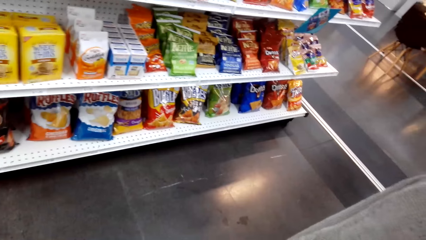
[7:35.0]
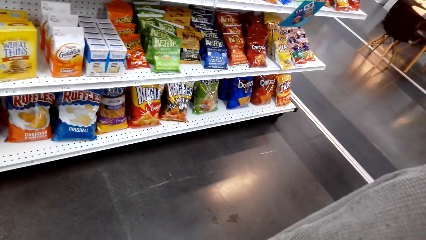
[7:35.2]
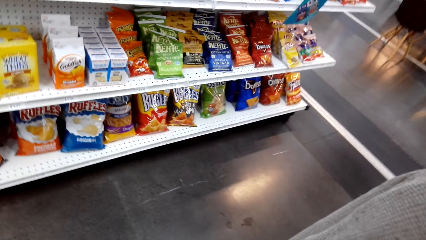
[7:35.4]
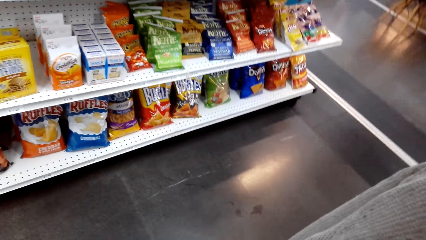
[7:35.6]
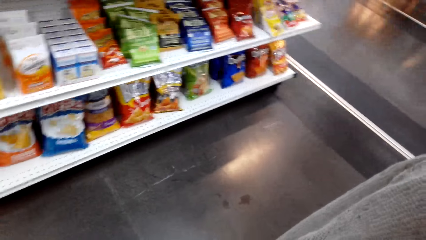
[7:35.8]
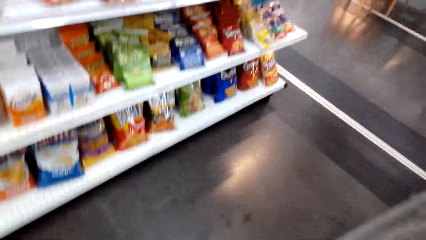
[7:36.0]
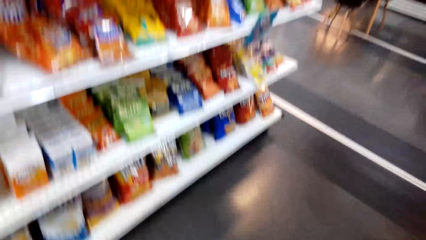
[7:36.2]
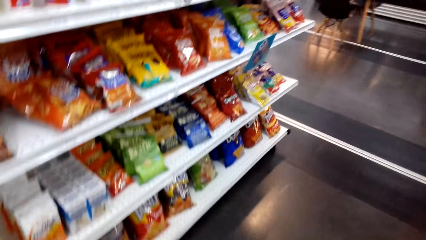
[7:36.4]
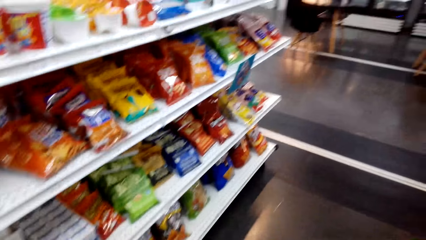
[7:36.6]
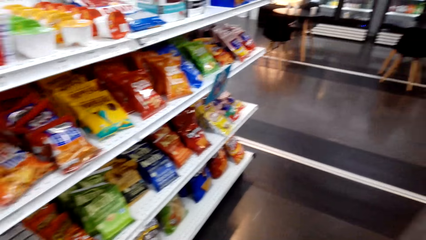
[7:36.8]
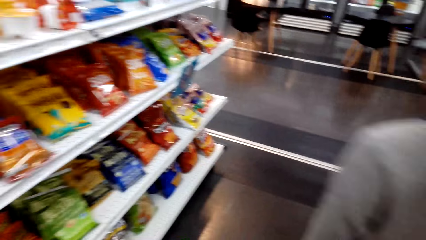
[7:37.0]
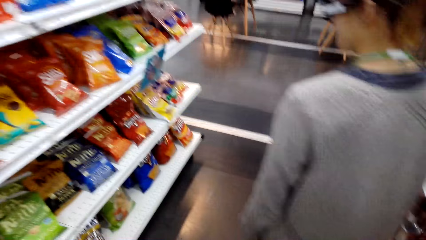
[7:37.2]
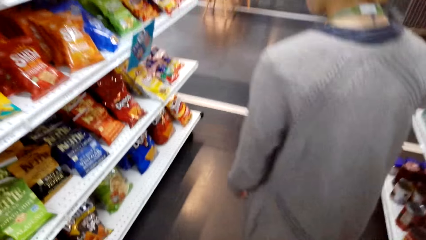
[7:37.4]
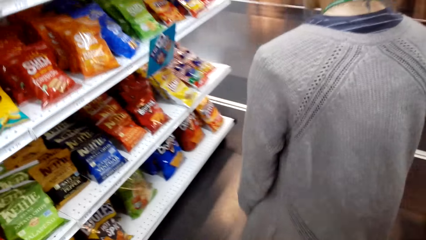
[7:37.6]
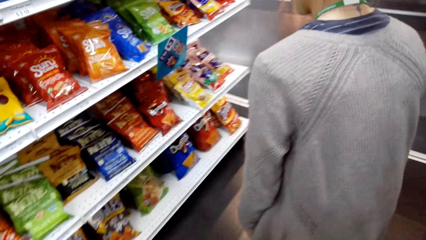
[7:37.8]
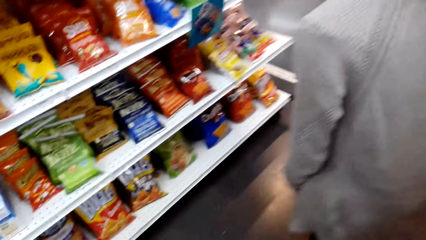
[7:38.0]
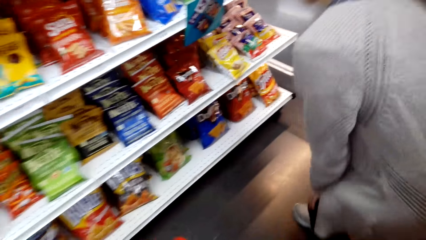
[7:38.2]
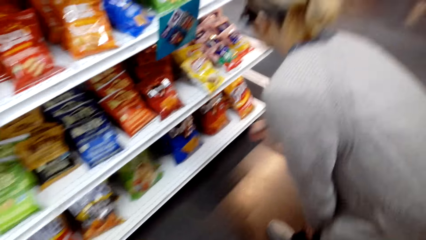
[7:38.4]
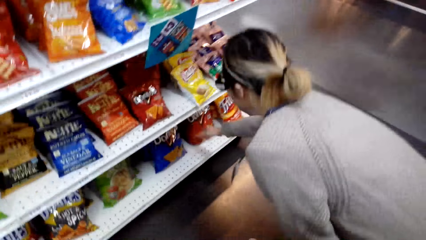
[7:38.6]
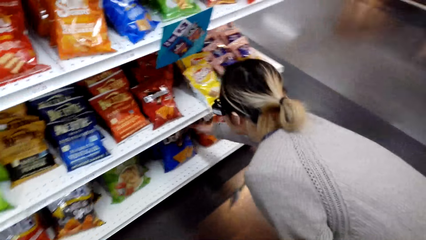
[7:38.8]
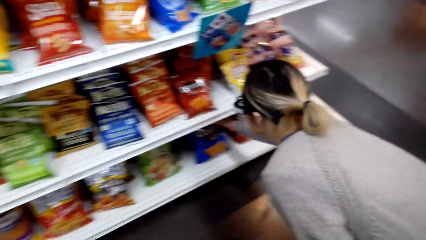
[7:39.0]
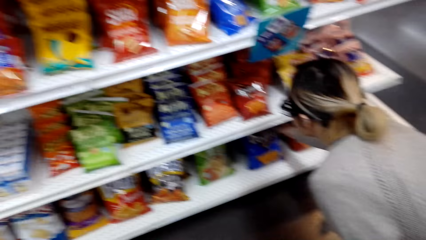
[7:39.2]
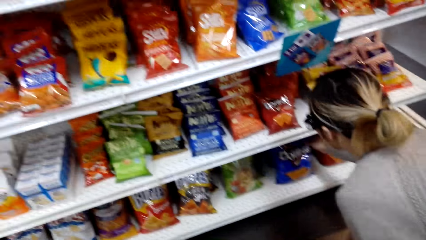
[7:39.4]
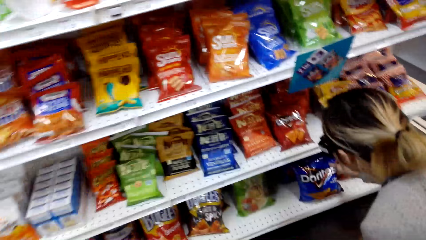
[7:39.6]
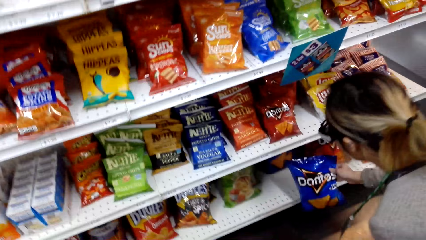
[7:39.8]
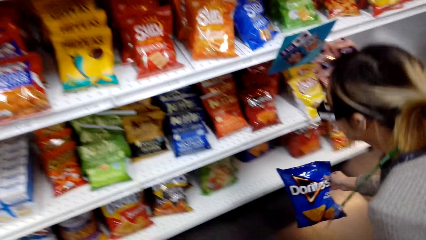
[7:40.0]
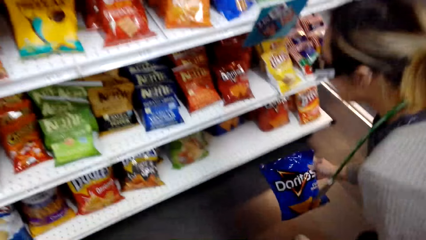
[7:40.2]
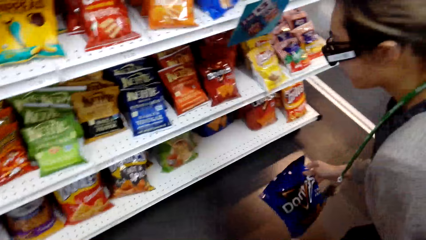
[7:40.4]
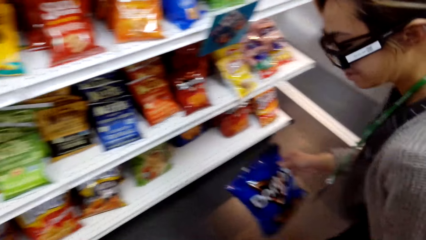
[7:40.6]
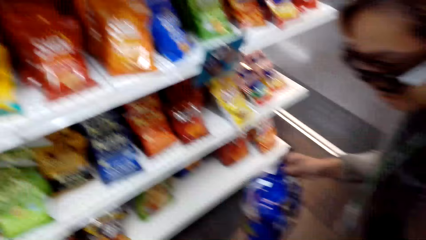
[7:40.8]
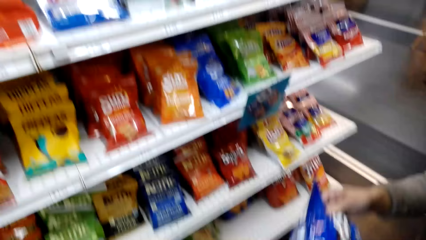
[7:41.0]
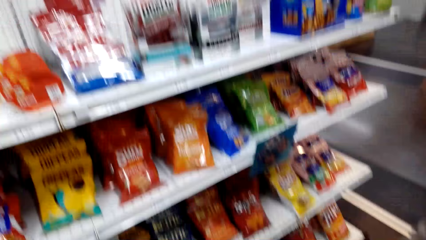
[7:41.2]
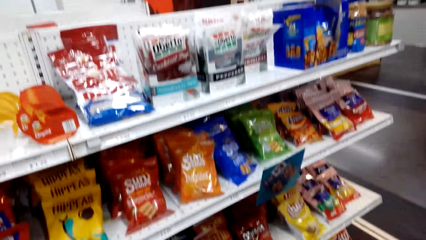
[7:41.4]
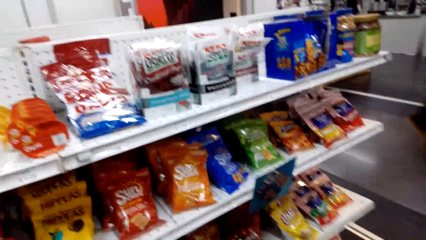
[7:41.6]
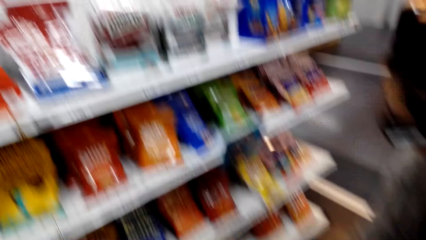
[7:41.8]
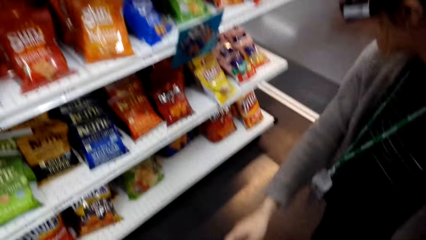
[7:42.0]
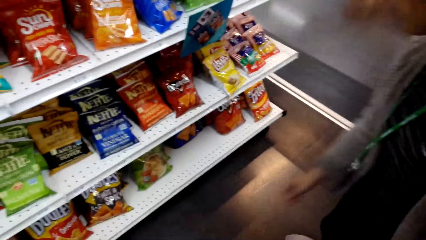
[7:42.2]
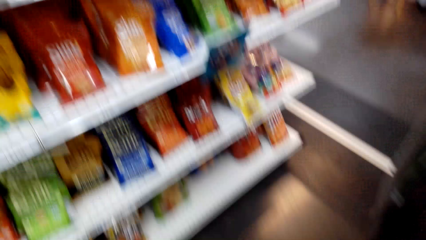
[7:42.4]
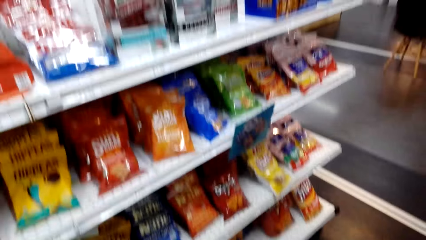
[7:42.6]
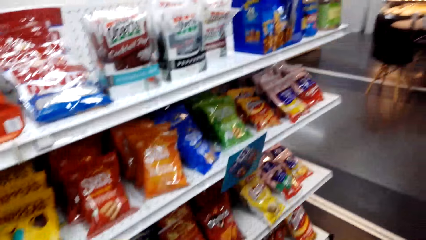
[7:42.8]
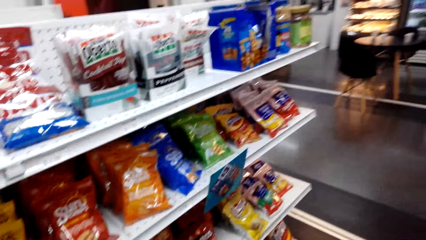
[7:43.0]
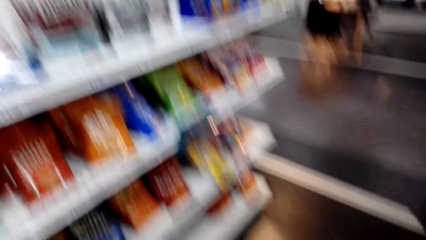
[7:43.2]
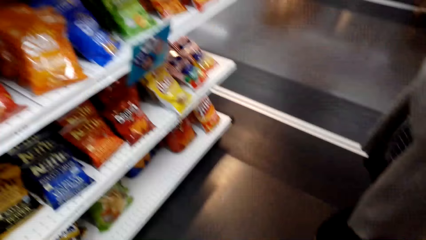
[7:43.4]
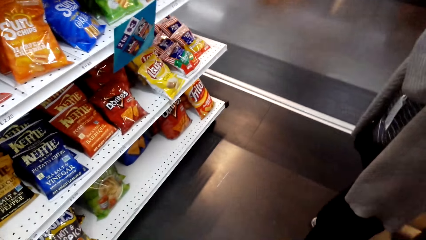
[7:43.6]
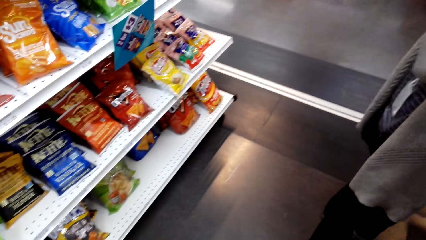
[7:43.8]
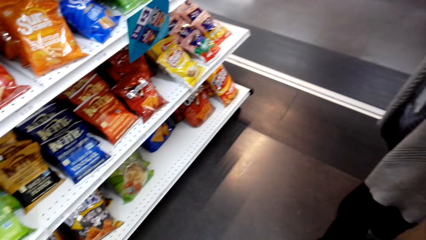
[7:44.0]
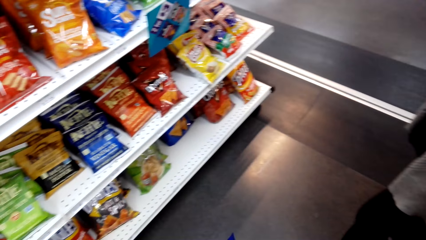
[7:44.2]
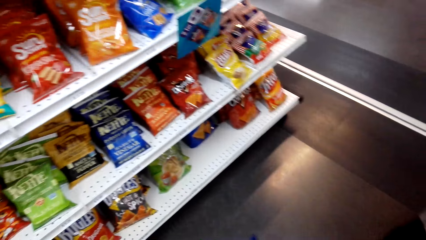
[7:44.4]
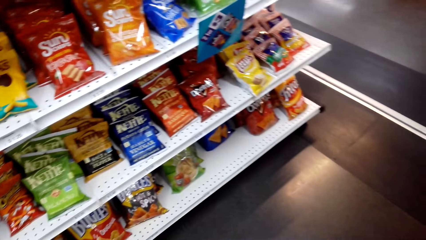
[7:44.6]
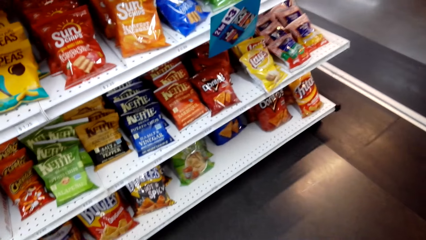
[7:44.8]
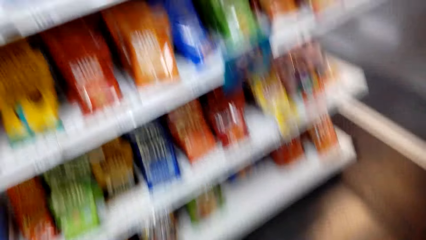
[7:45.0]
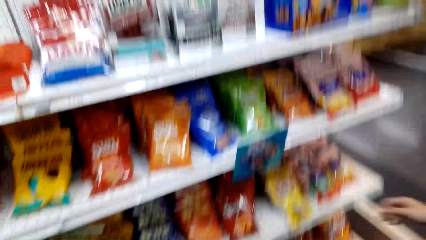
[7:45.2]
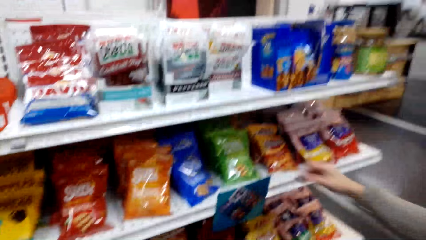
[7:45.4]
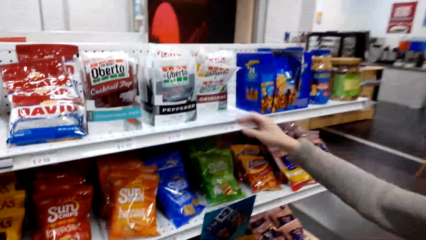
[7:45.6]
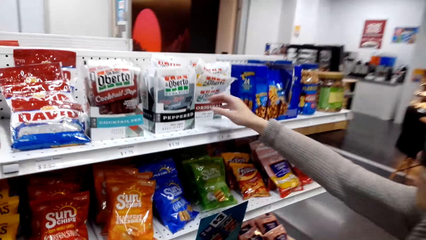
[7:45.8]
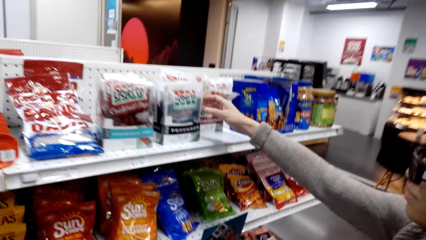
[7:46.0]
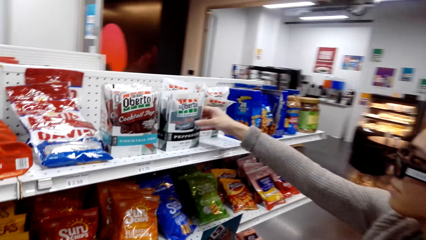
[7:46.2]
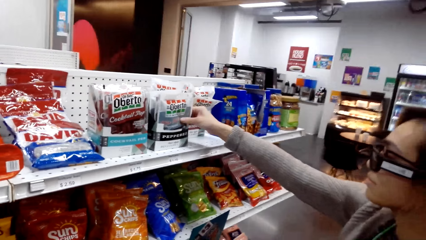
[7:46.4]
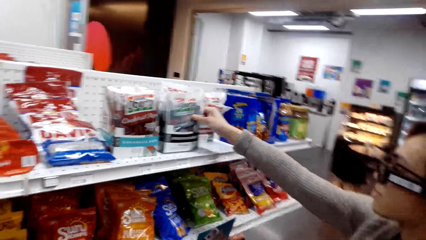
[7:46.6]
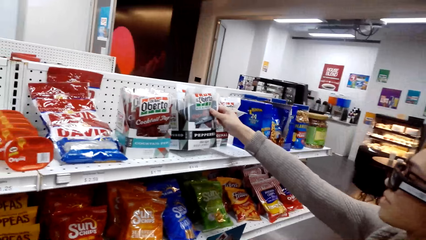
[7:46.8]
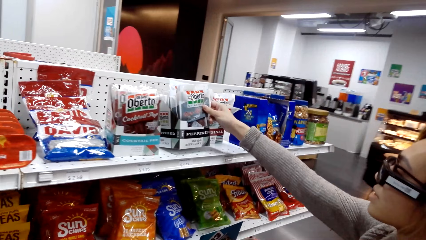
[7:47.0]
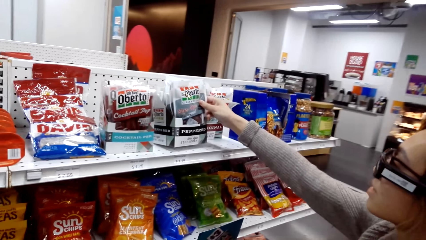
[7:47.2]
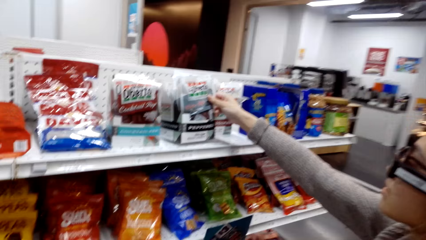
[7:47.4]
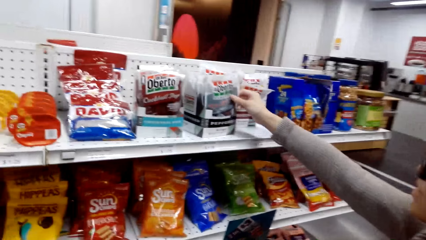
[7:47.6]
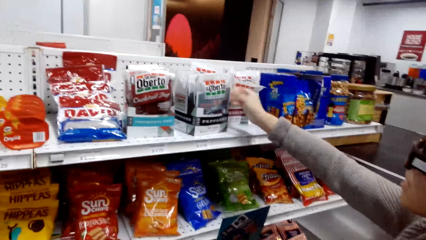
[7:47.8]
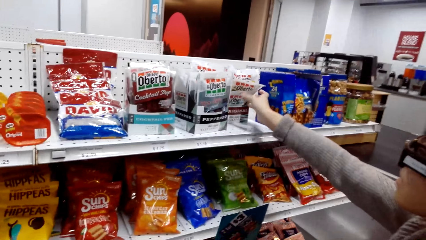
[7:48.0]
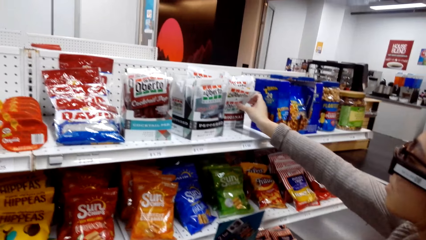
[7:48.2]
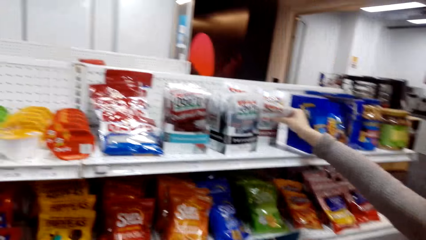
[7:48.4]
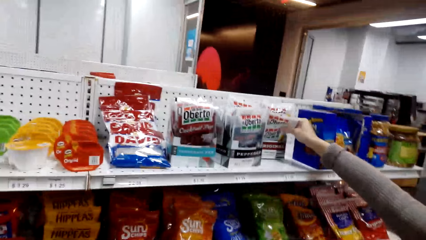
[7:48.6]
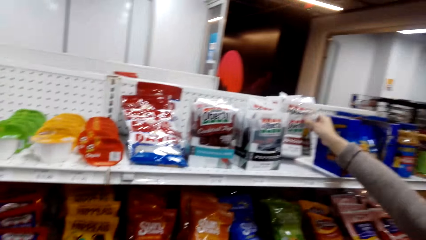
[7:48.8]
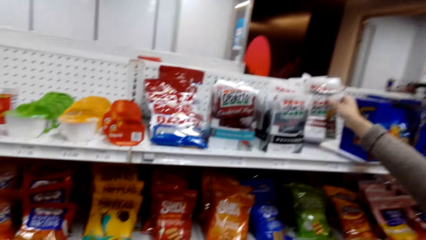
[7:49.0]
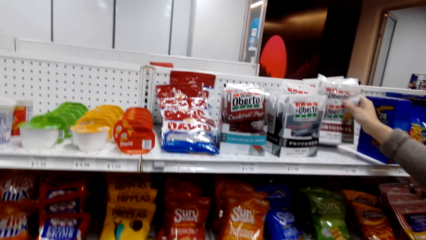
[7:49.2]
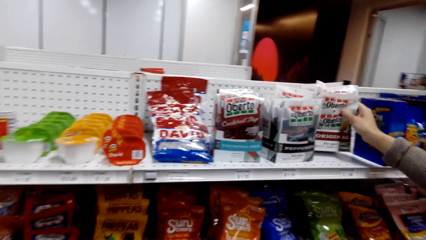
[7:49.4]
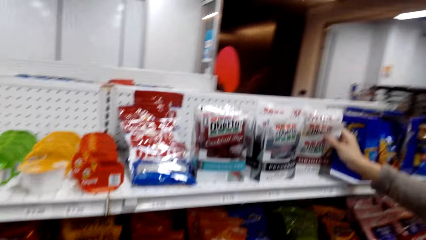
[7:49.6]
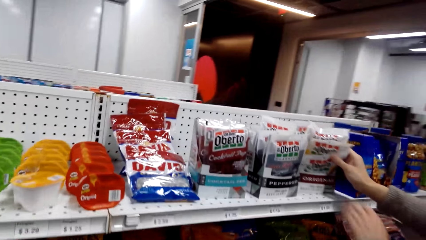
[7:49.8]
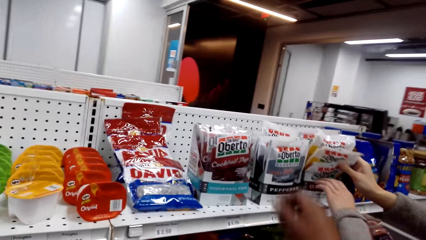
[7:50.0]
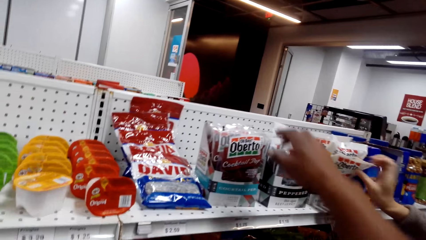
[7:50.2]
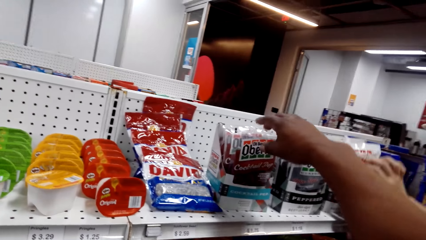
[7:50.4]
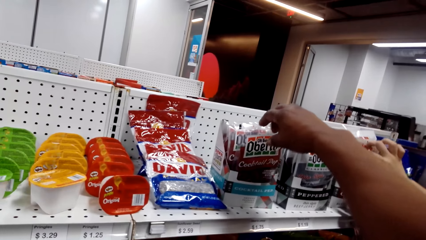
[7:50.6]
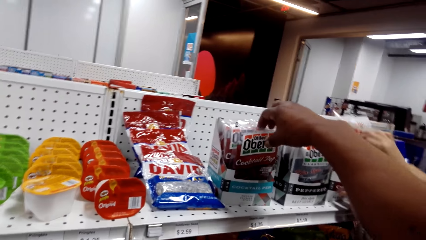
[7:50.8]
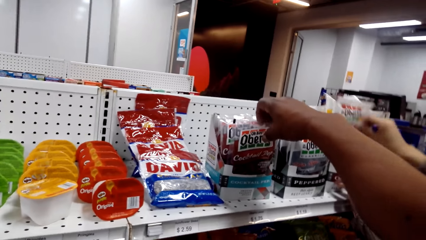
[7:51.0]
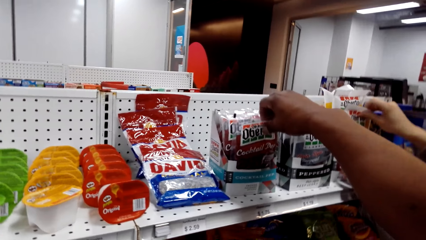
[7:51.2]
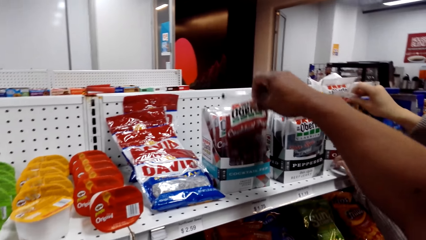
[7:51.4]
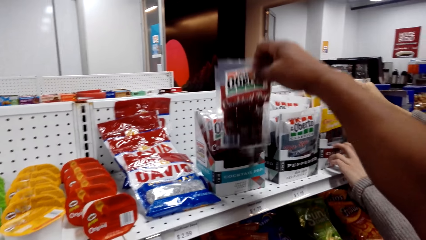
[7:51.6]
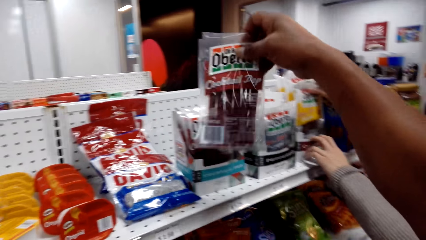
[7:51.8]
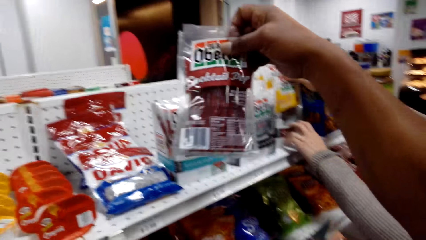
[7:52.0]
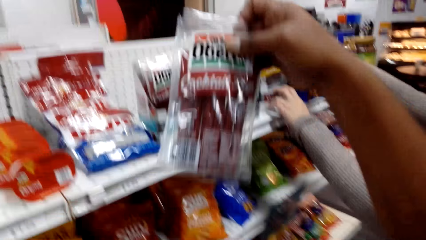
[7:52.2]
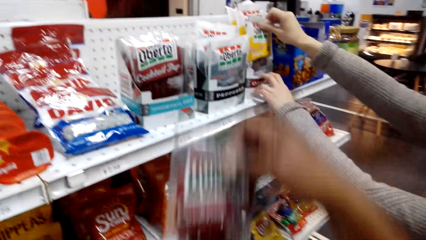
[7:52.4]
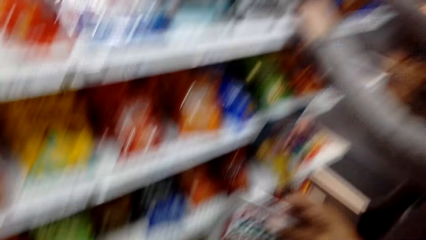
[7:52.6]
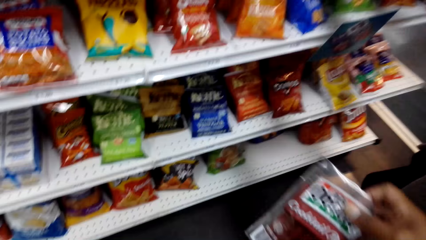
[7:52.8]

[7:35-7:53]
The camera wearer looks around. They walk toward the shelves and walk around the store. A woman walks around the store. The woman bends and picks up Doritos. The woman puts the Doritos in the basket. The woman stands beside the shelves. The woman holds Oberto, examines the Oberto, pulls her hand off the Oberto, and holds the Oberto again. The woman picks up the Oberto. The camera wearer takes the Oberto.
